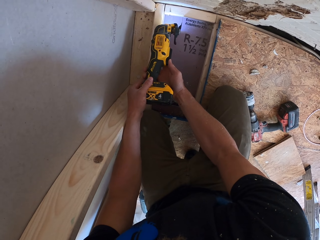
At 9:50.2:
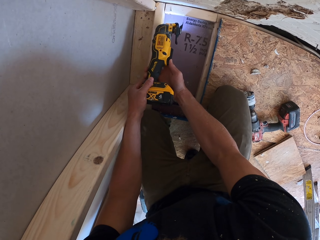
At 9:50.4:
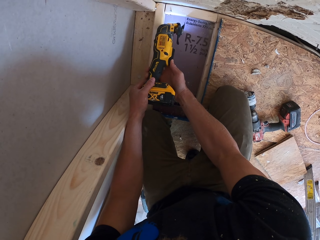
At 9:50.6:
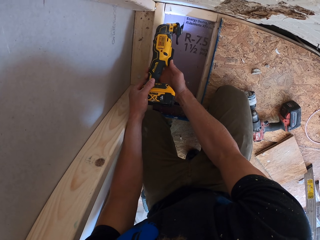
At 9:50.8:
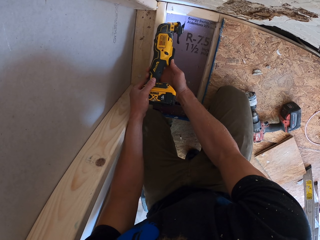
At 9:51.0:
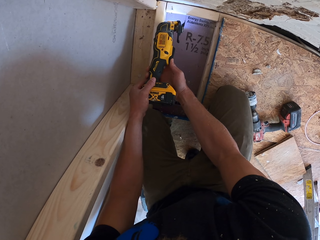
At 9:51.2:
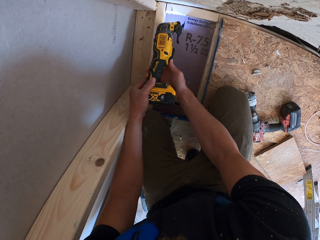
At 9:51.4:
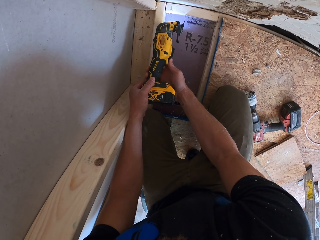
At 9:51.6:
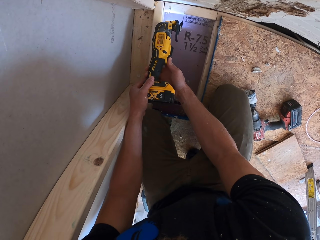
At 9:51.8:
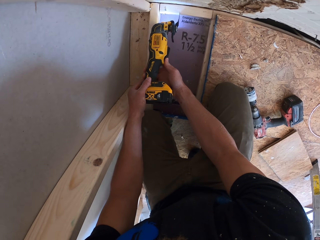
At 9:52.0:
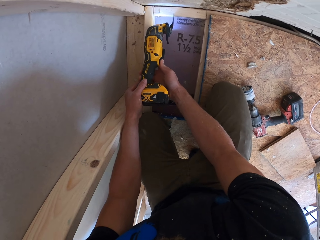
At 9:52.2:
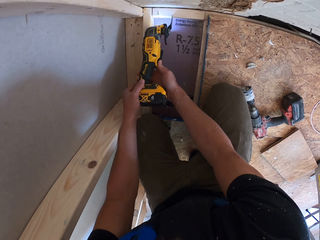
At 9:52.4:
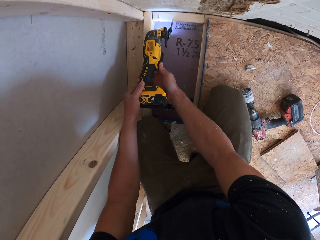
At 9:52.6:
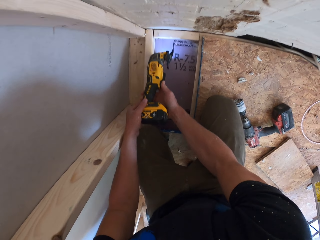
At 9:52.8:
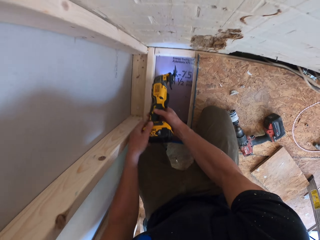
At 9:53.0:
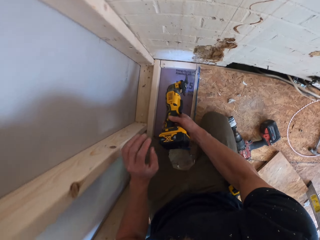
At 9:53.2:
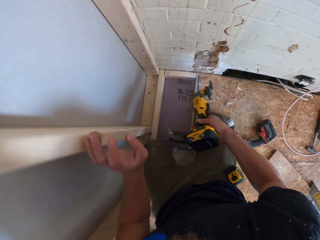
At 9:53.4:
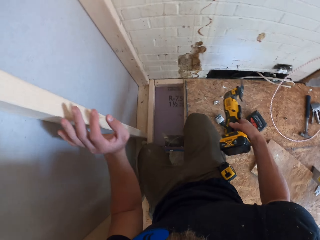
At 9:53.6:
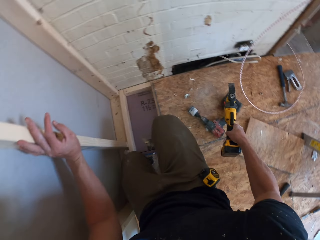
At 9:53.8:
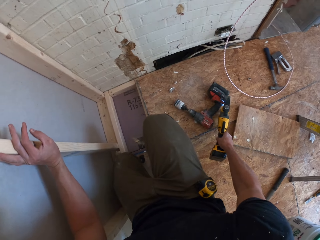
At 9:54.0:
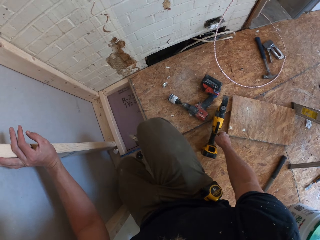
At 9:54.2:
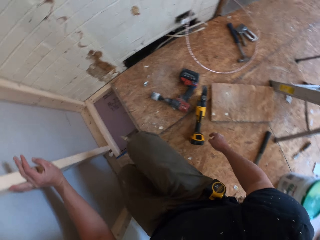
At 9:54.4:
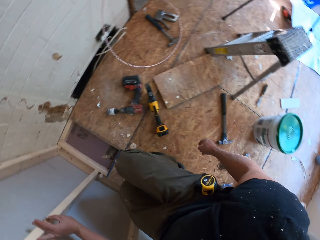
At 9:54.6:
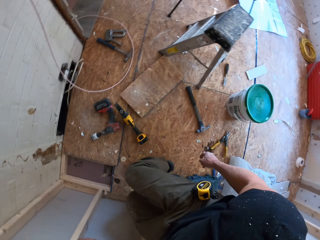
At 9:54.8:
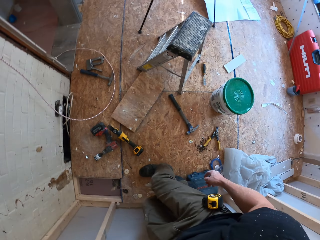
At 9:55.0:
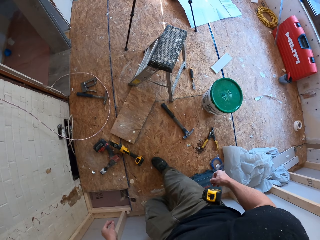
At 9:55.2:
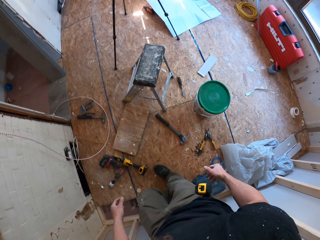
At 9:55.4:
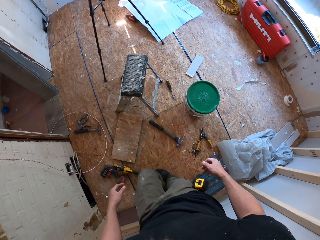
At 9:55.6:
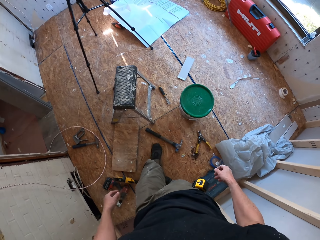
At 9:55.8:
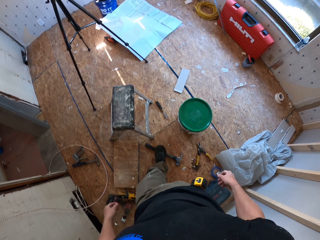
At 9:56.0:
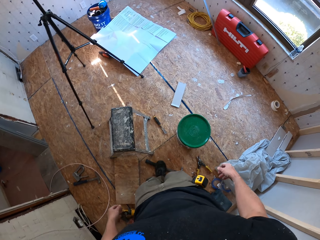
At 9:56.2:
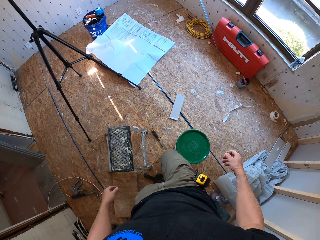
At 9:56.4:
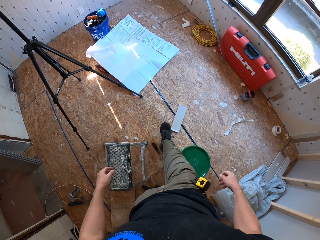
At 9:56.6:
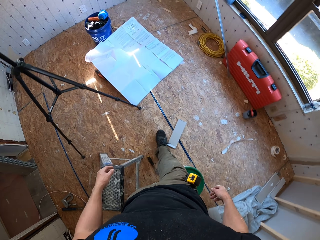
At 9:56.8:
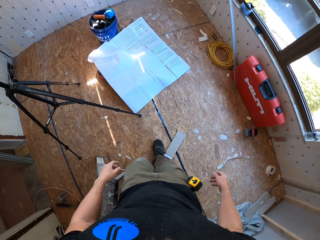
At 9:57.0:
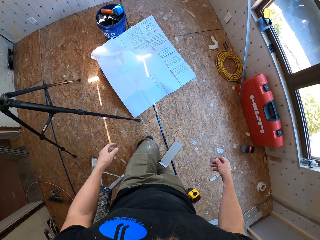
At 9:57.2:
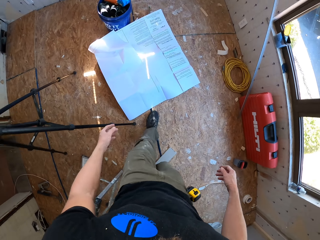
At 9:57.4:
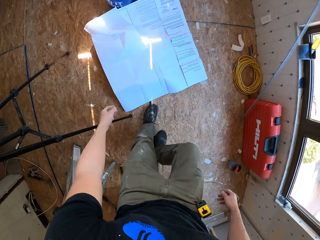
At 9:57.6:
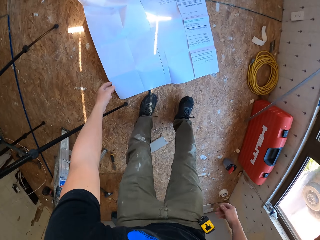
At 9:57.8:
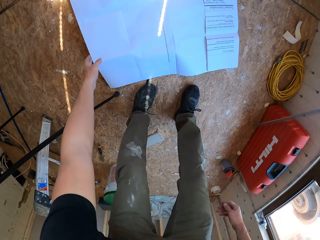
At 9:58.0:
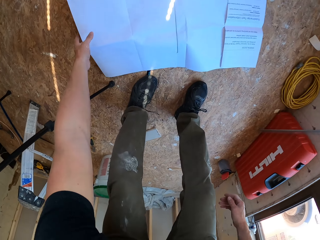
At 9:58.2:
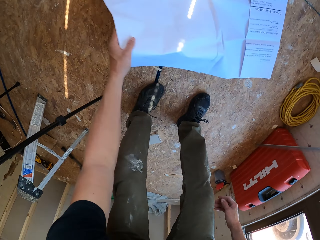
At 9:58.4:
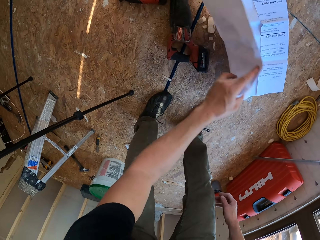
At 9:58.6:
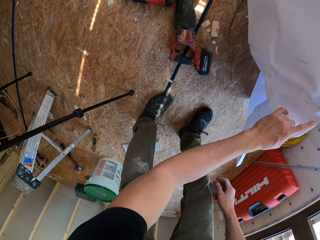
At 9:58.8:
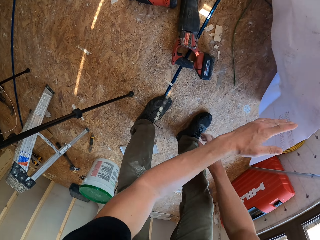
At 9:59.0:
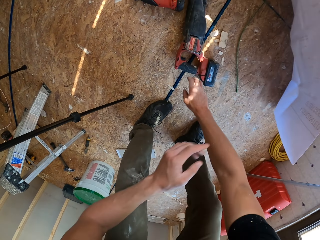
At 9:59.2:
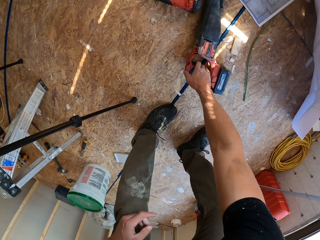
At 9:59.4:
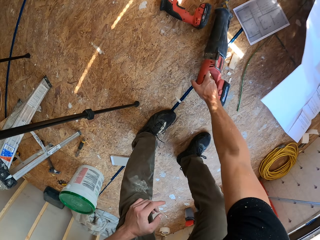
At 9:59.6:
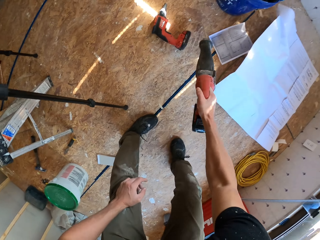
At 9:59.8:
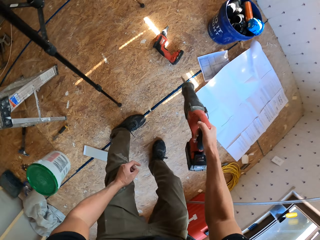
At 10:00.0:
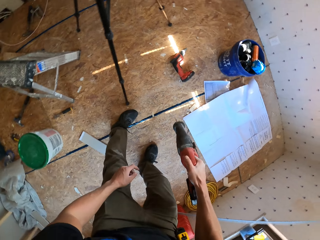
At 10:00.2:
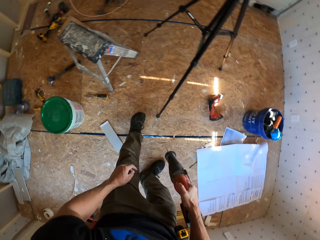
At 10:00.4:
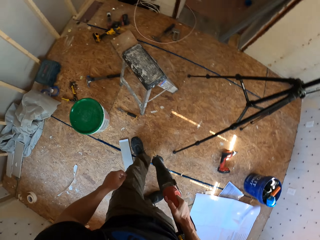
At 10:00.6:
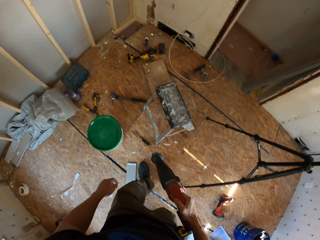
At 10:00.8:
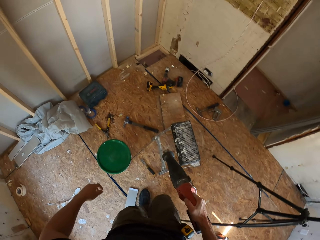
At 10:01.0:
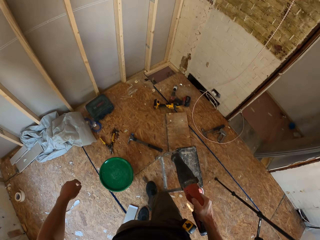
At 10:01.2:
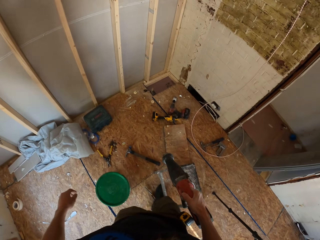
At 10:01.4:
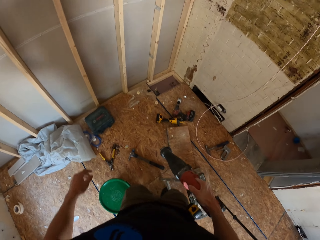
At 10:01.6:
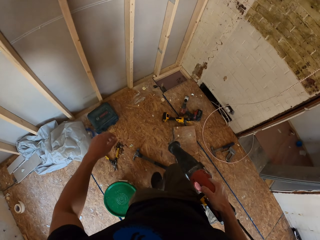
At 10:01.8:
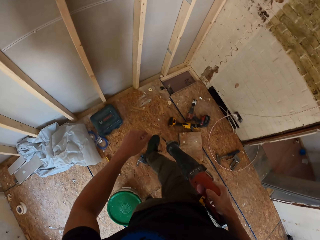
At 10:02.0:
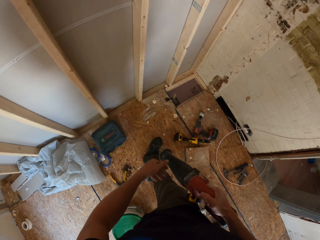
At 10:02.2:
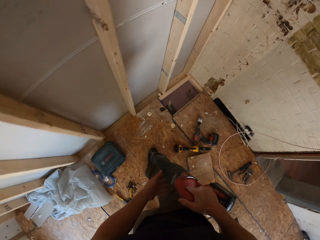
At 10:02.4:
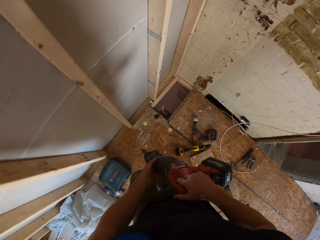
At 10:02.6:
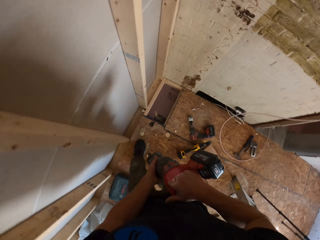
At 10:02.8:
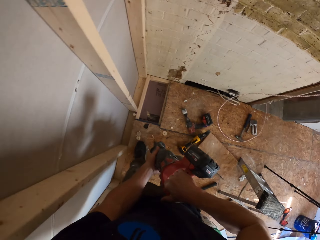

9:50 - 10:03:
The camera wearer puts down the reciprocating saw. They stand up. They walk in the room. They move the paper. They touch the piece of paper. They take the reciprocating saw machine. They walk a few steps.

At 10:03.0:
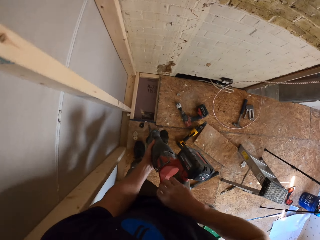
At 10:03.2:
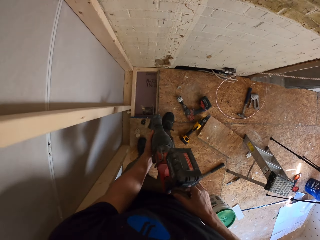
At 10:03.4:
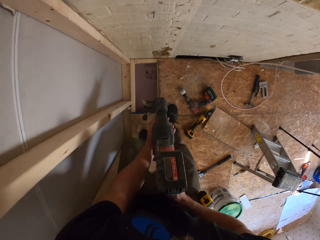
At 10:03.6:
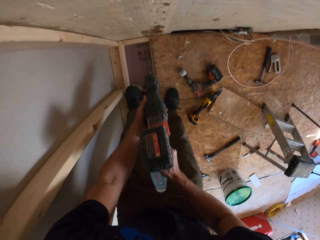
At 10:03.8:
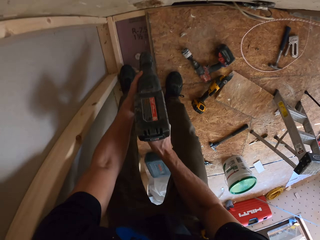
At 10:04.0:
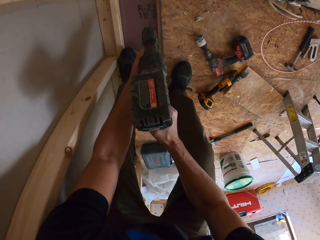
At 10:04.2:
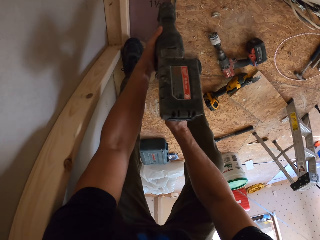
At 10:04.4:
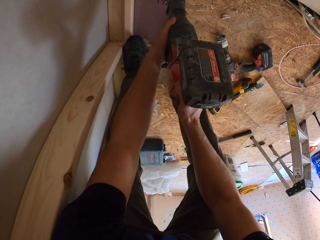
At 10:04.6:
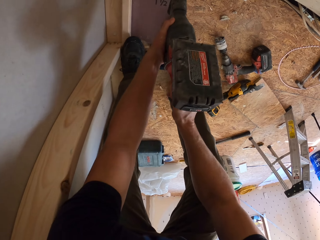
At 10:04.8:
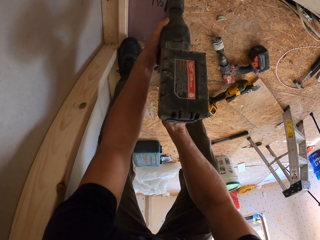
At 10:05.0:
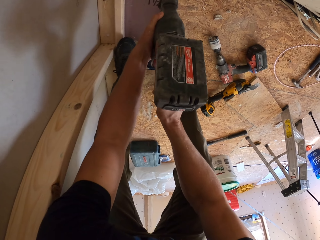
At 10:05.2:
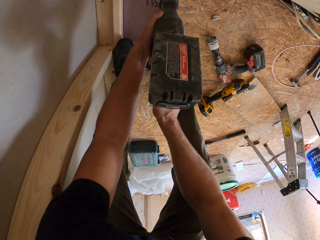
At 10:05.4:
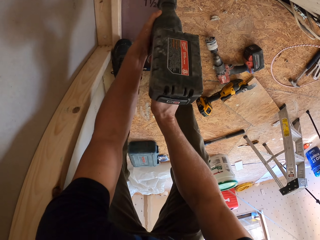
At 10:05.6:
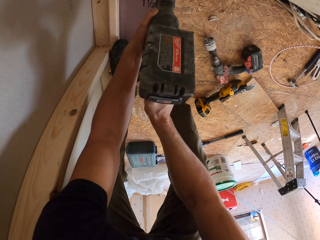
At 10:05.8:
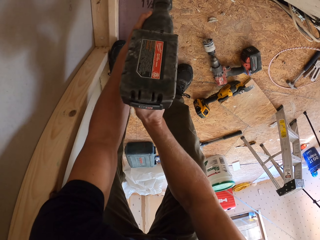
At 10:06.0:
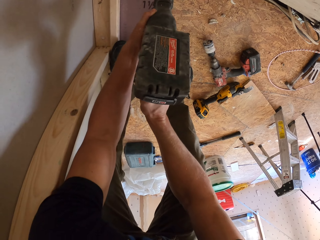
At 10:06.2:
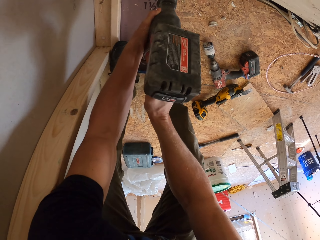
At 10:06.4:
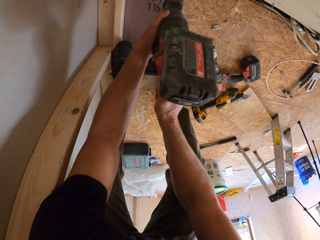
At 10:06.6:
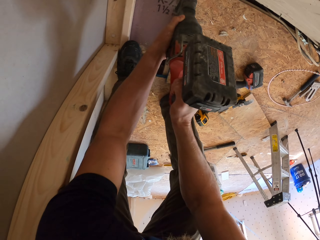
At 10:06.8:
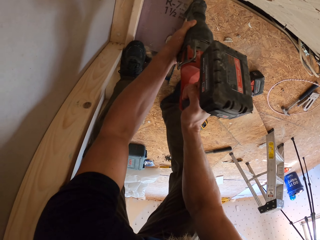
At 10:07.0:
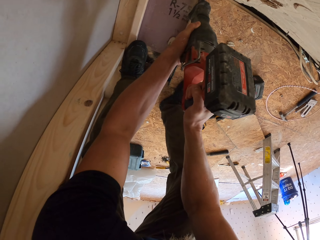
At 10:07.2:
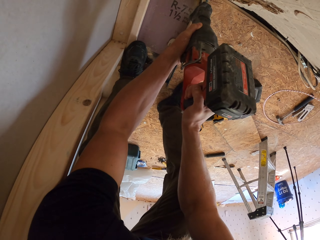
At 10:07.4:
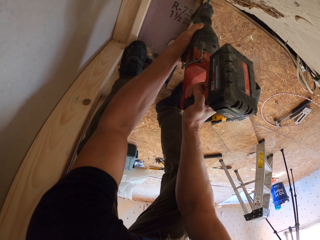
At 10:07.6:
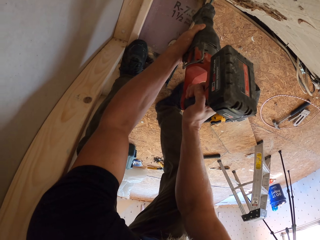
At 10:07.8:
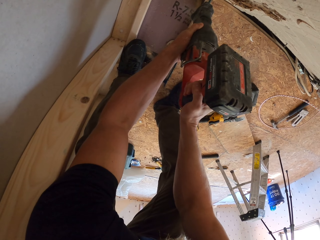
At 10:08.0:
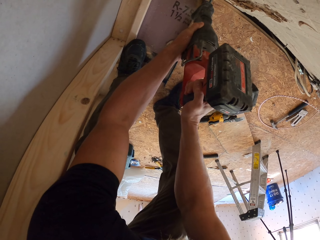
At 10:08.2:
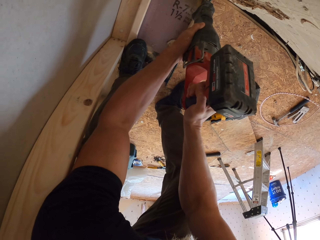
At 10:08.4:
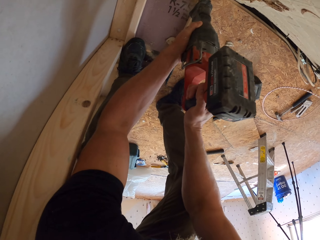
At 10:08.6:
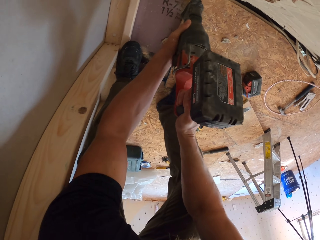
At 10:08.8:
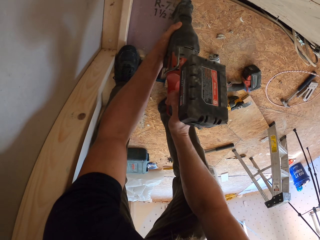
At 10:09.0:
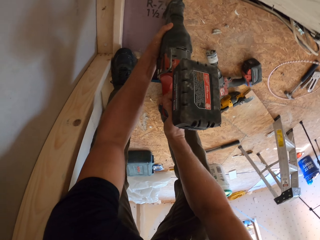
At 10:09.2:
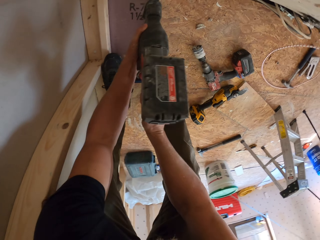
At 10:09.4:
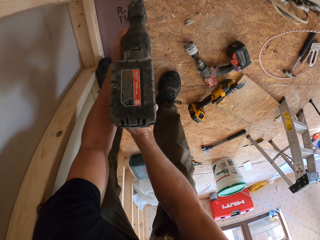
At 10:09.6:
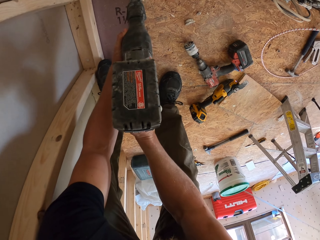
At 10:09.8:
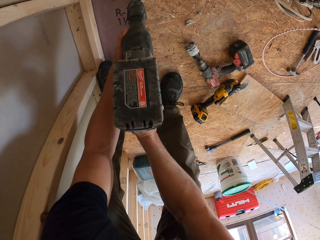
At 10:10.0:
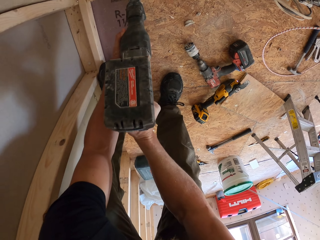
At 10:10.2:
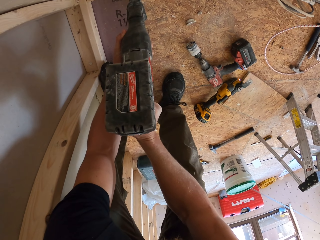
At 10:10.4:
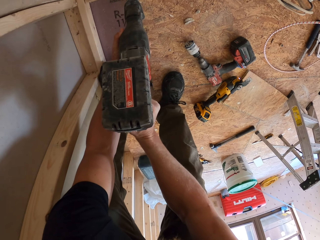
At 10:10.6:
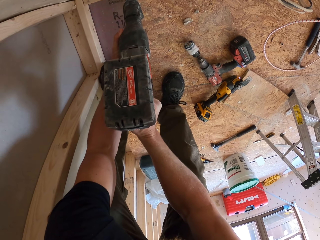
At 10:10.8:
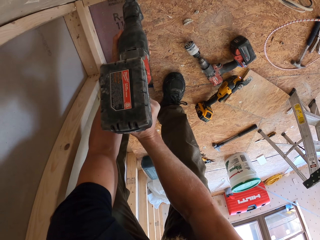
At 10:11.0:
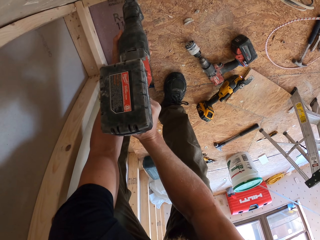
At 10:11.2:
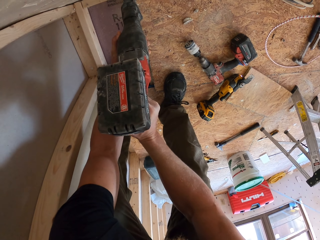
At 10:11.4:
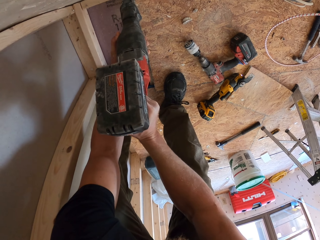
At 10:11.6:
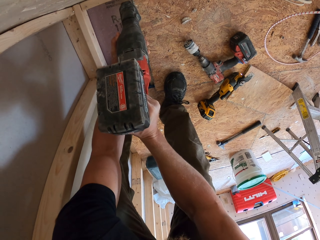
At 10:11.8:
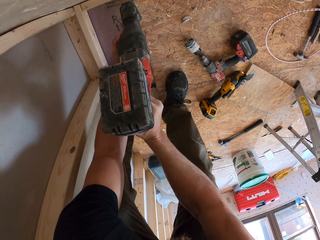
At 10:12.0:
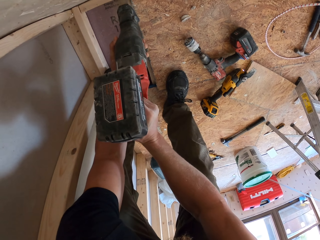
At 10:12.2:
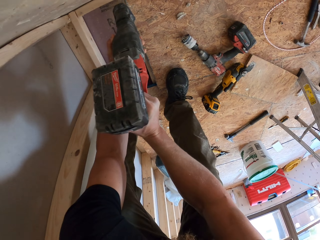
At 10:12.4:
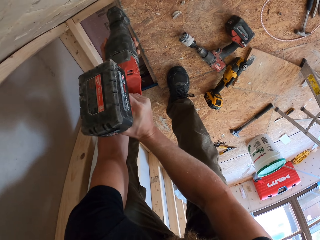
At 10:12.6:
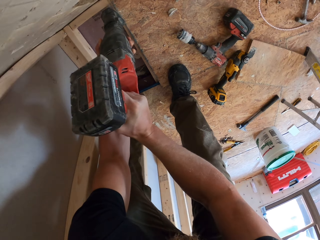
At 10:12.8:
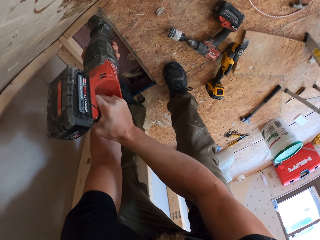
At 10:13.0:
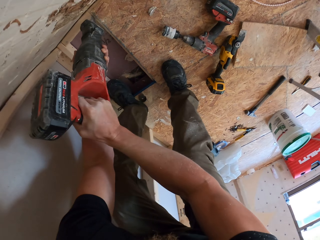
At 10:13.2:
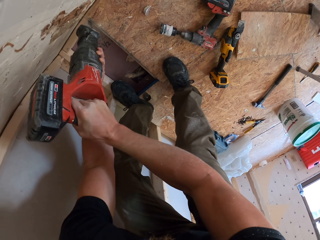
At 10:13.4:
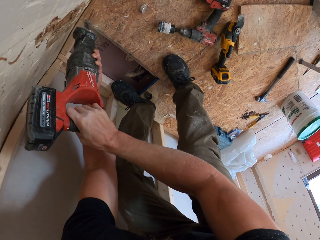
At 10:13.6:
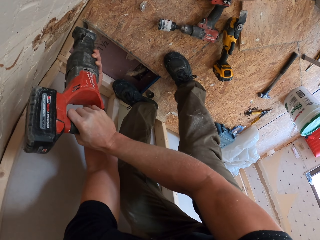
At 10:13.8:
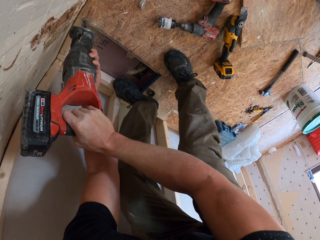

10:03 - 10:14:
The camera wearer bends down. They put the cutter on the floor. They cut the piece of wood.
